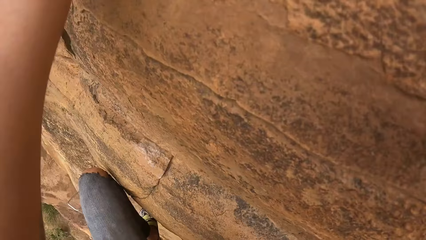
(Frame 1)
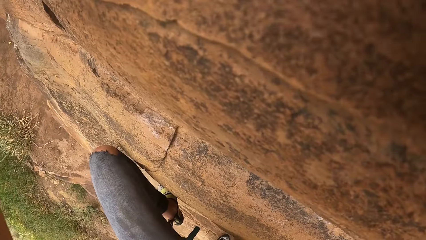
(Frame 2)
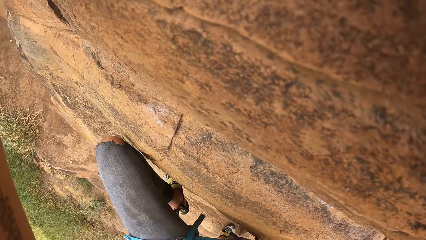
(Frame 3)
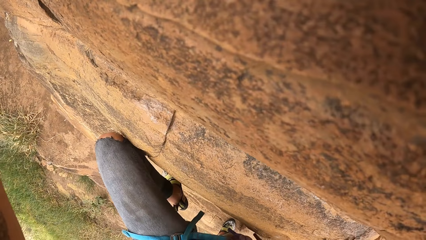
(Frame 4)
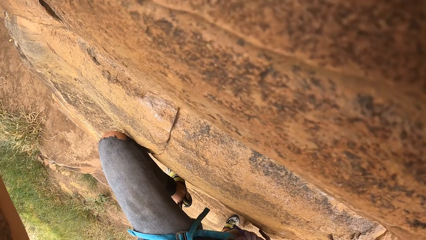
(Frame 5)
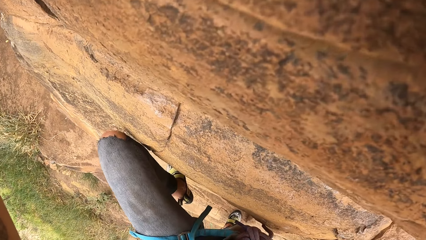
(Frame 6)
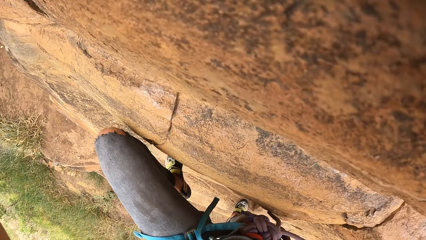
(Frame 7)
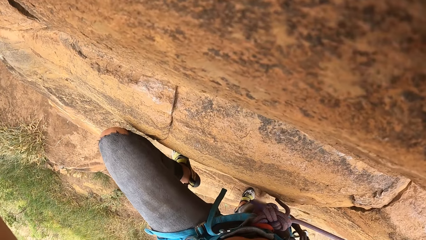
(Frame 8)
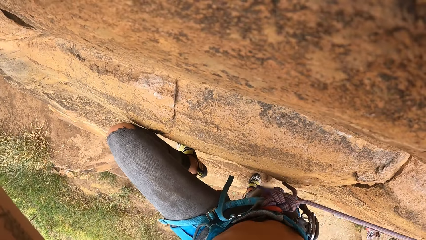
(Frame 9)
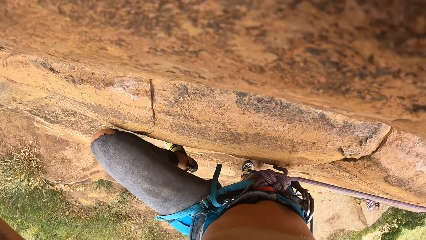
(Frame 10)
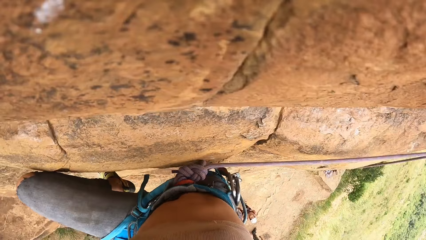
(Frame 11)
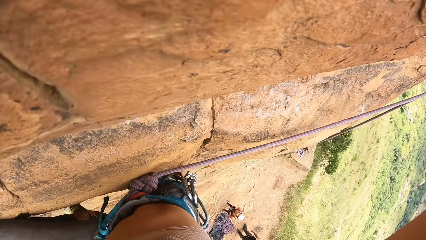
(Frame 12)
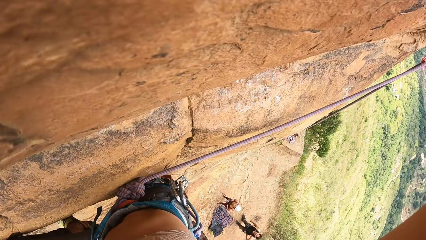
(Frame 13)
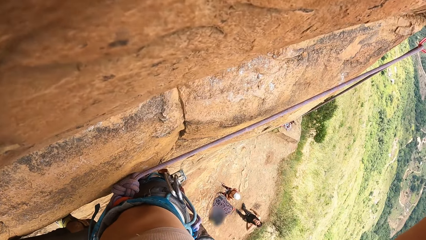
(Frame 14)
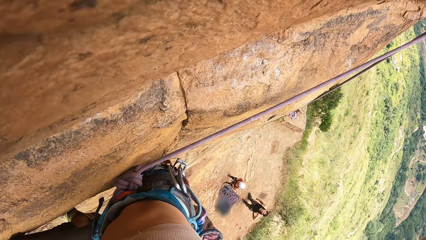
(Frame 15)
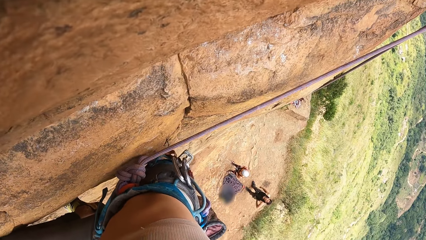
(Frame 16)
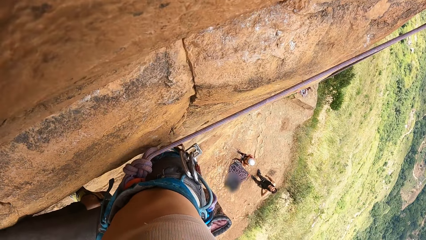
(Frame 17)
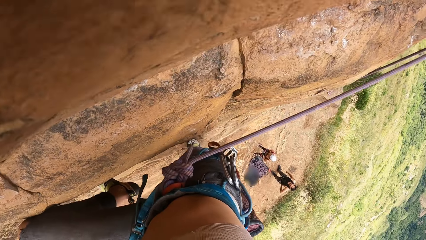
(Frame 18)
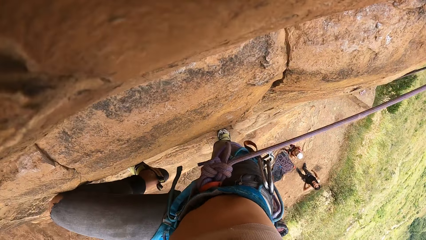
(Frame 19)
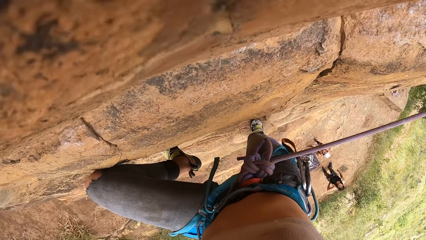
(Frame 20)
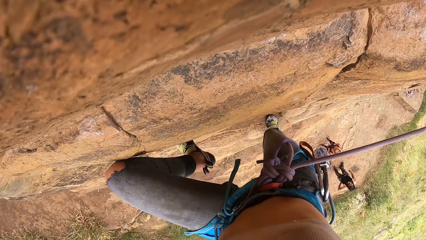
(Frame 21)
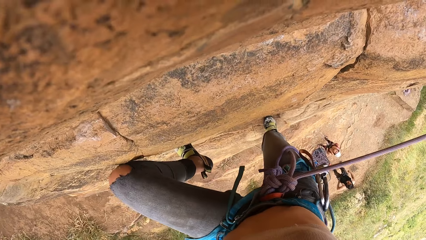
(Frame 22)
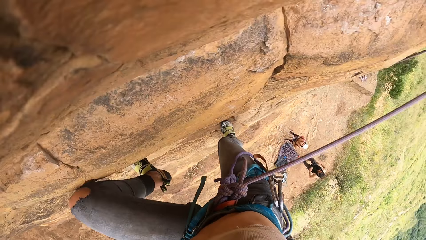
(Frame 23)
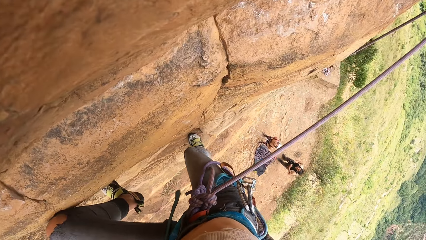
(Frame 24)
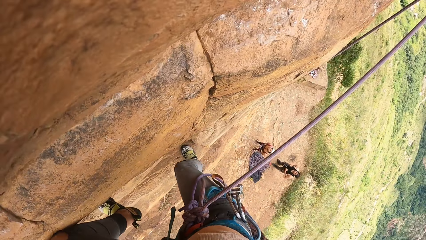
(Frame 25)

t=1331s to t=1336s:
The camera wearer climbs a mountain.

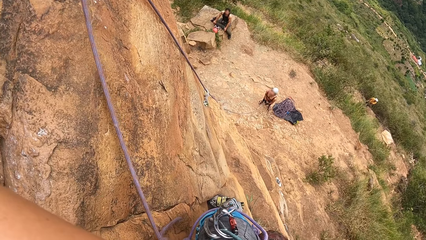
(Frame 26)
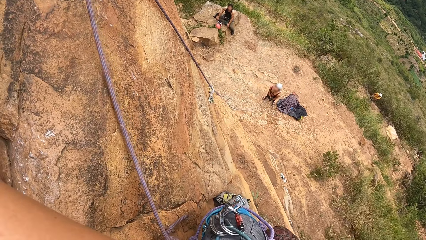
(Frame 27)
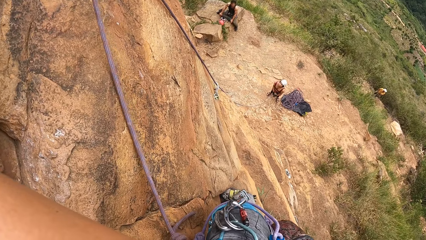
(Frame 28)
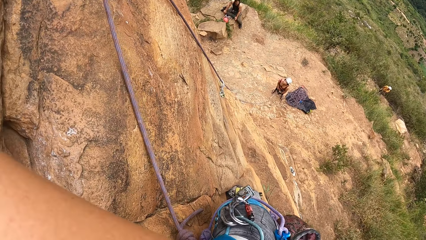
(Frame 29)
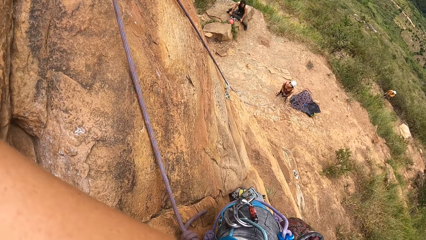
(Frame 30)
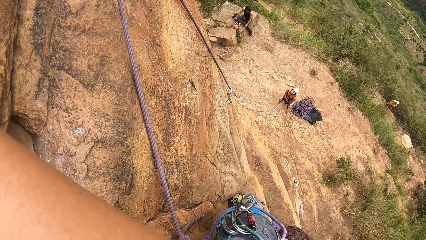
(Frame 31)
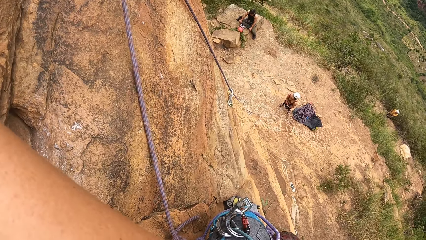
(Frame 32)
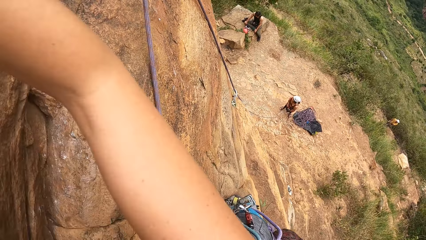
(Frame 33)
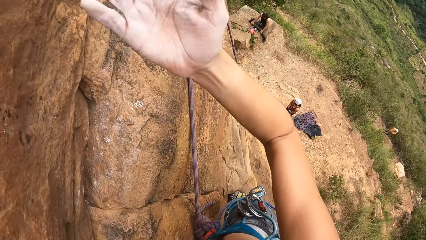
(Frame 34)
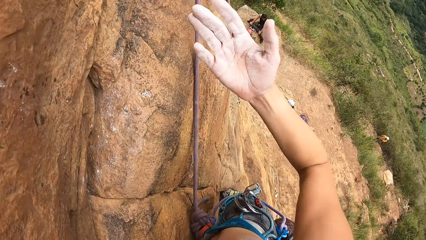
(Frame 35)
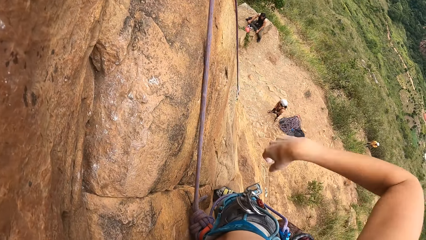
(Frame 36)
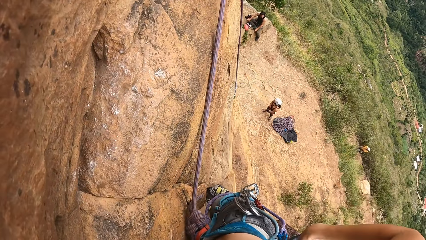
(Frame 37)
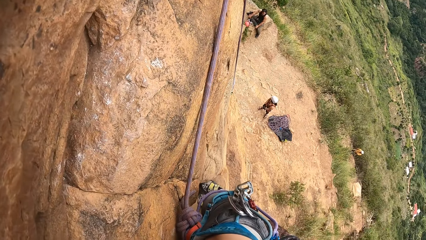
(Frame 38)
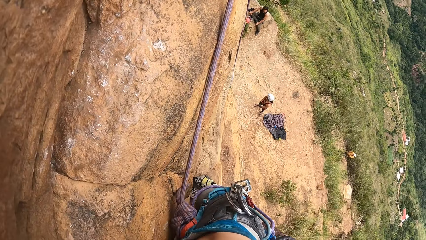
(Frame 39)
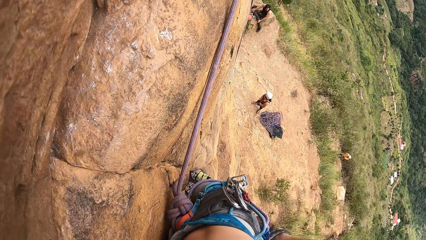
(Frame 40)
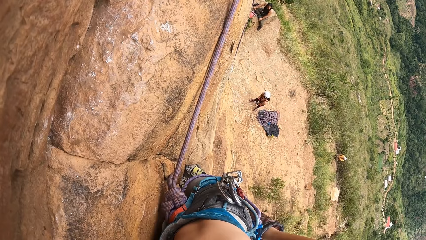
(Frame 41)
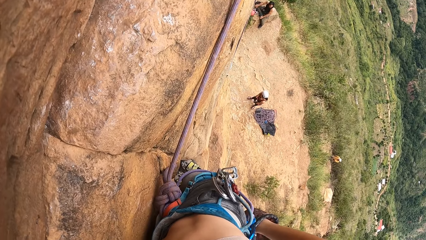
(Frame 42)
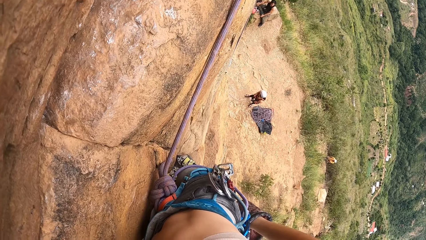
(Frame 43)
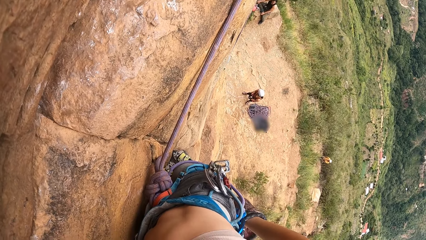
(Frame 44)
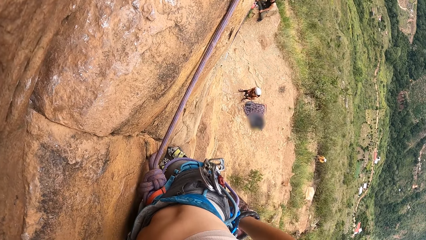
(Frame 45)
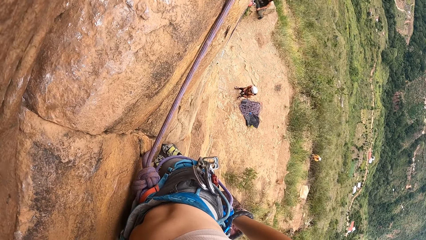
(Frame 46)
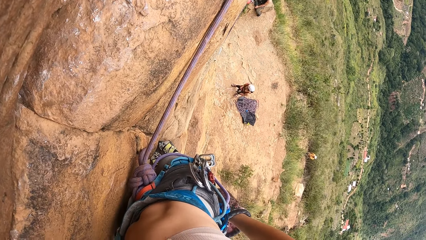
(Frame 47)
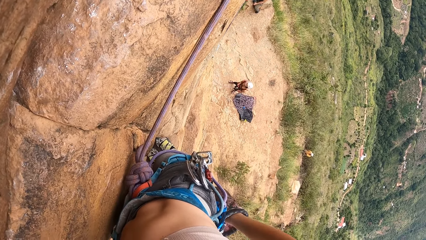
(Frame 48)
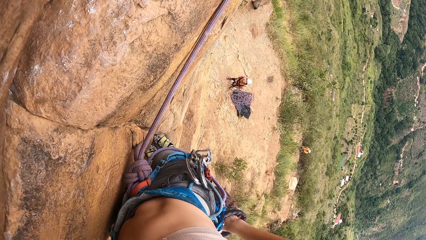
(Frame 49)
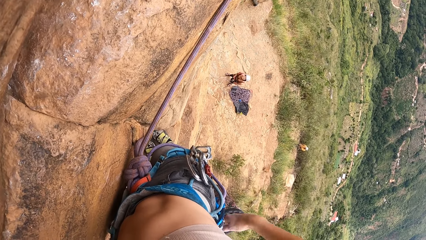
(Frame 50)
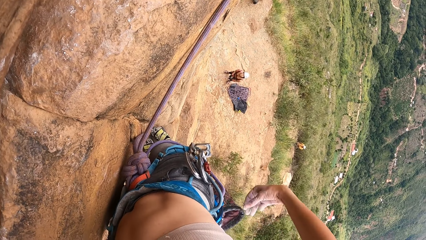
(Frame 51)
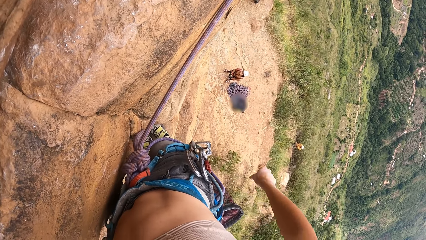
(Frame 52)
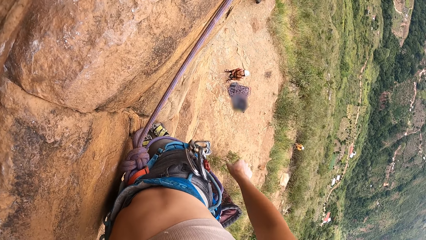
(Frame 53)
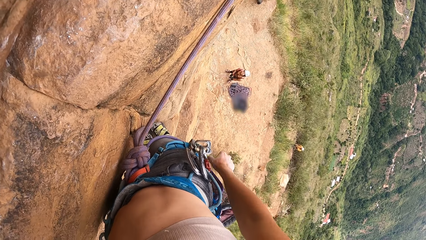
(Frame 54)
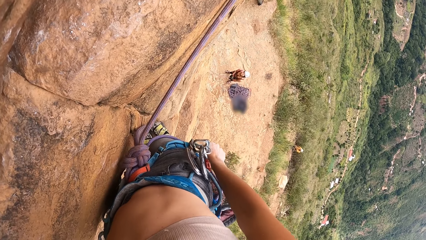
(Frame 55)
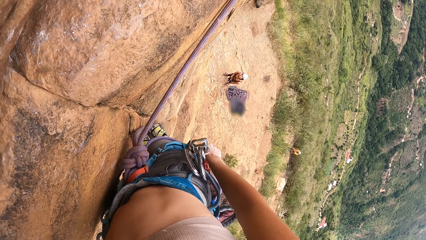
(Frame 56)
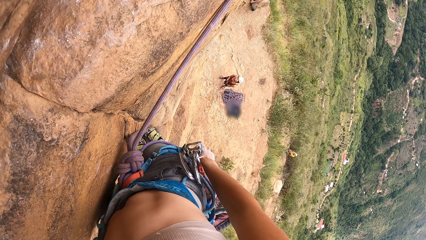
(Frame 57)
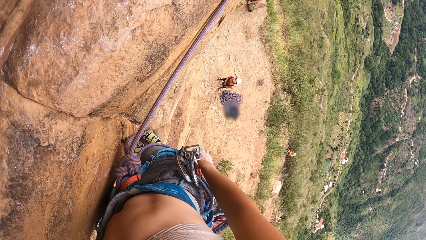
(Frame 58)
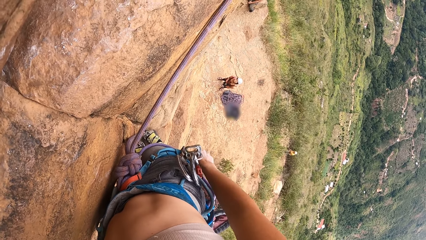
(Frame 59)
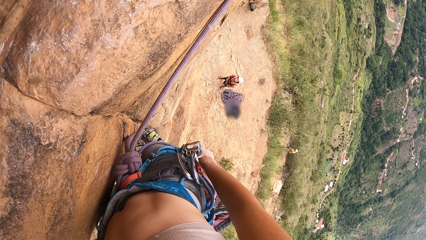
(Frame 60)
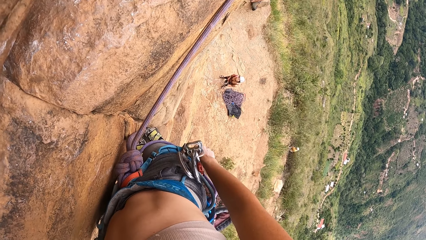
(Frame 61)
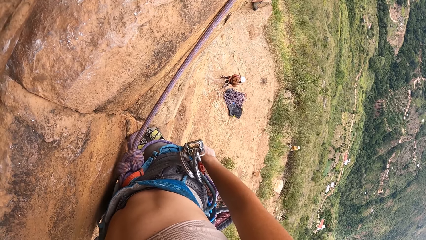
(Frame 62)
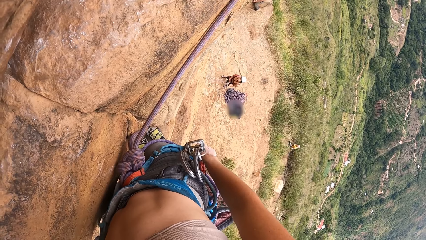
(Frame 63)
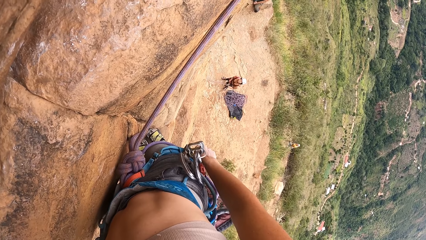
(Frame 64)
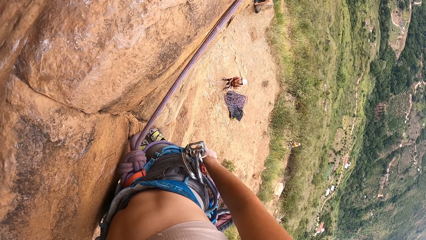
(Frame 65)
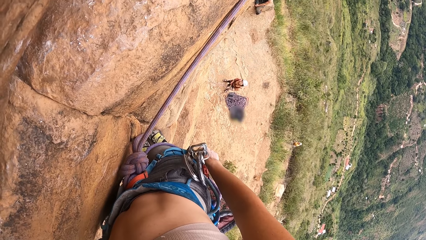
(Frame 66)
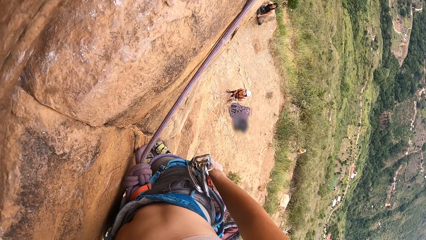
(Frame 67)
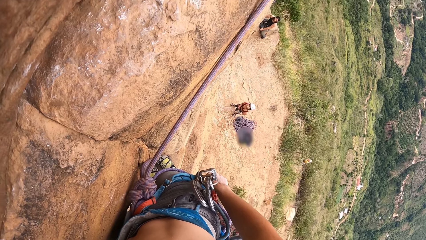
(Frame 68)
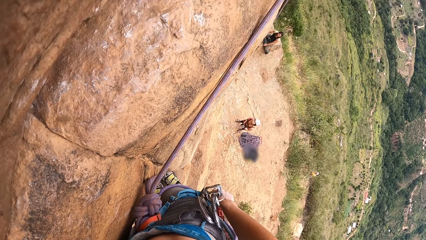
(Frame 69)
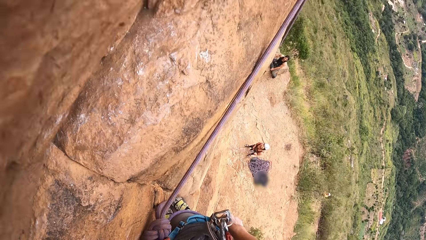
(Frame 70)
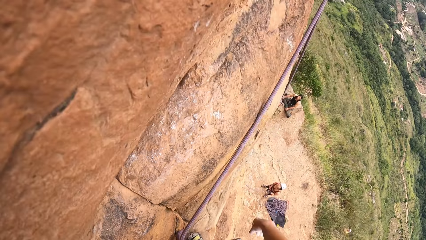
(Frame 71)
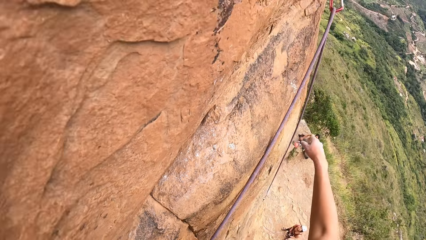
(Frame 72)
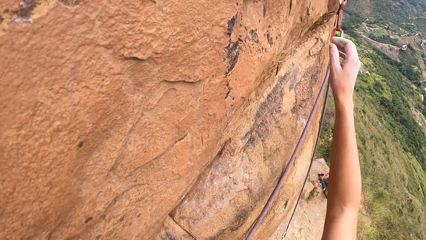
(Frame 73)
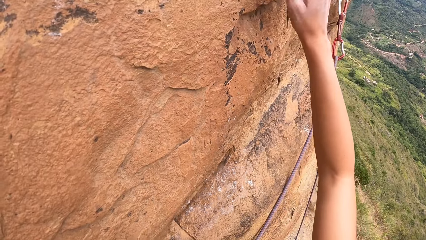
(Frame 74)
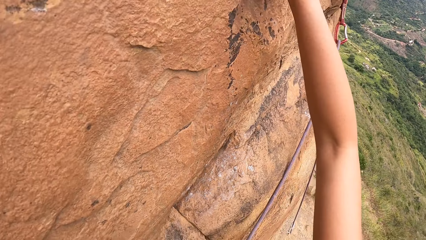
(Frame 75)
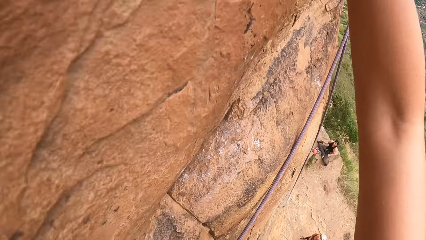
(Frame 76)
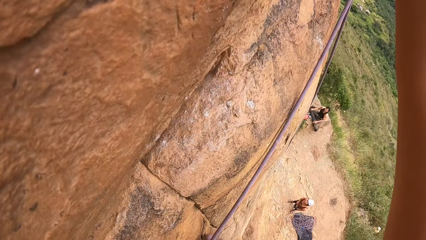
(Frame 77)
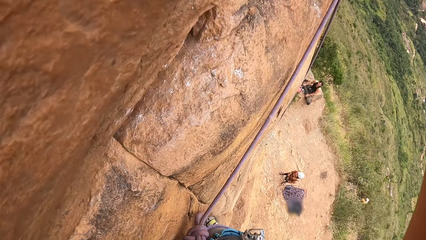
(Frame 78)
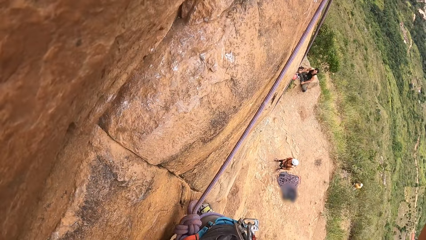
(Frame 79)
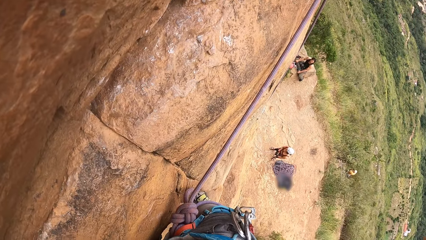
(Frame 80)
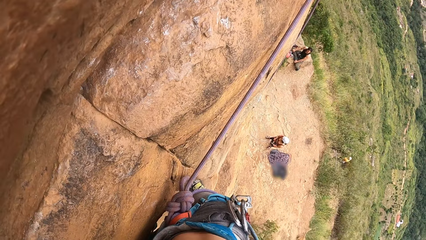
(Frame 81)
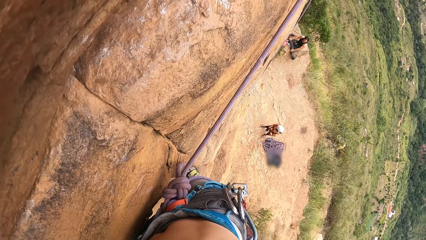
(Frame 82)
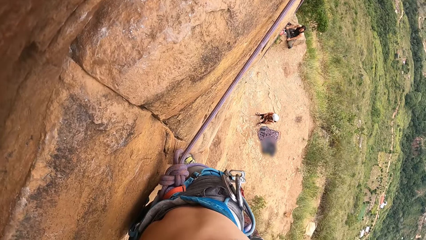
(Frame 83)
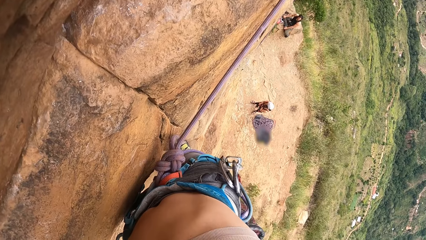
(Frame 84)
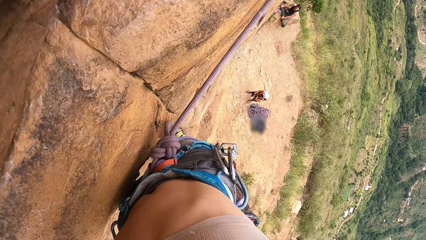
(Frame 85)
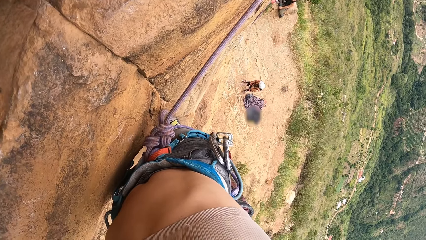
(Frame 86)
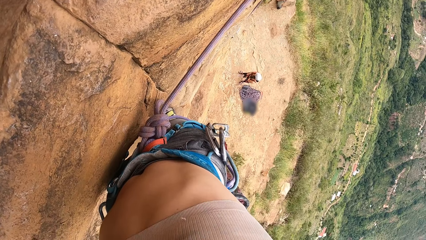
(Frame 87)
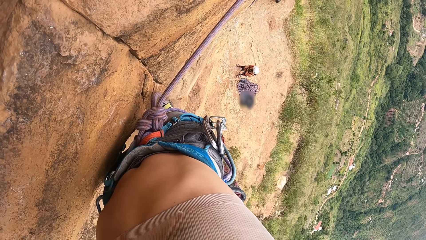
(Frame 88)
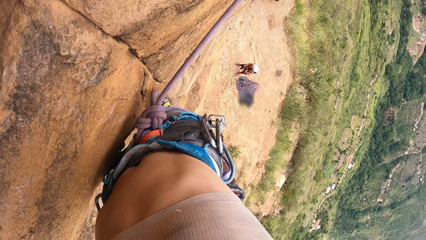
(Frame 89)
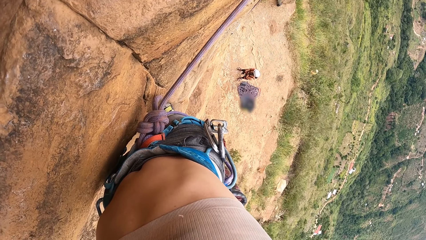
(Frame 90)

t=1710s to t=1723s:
The camera wearer withdraws one hand from the rock. They insert a hand in something. They touch the belt. They pull out the hand. They hold the rock. They climb the rock.
